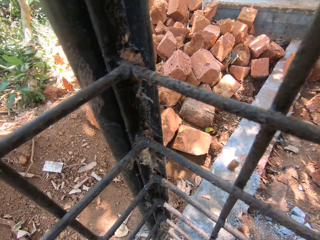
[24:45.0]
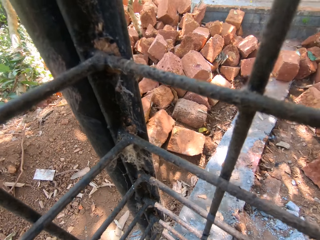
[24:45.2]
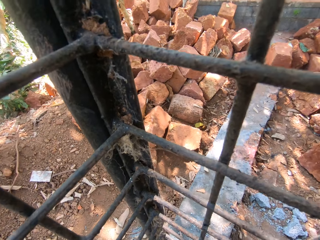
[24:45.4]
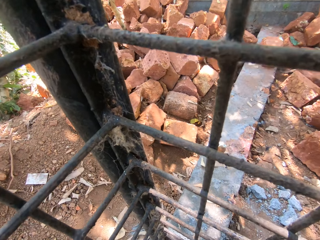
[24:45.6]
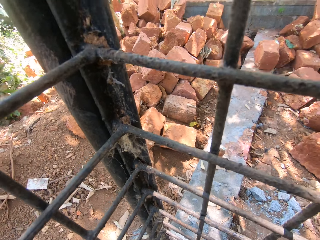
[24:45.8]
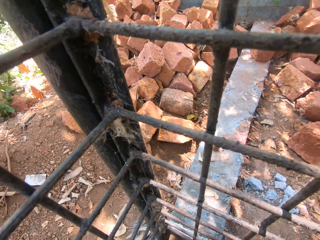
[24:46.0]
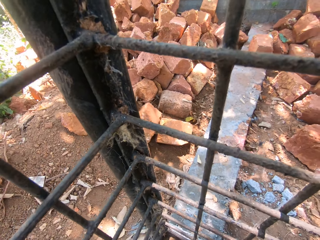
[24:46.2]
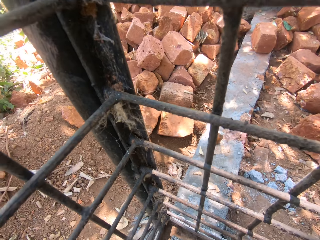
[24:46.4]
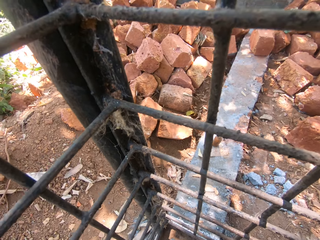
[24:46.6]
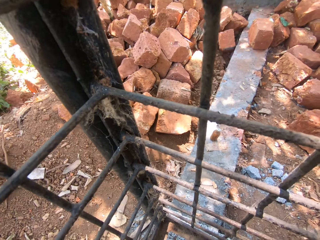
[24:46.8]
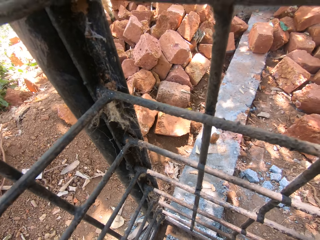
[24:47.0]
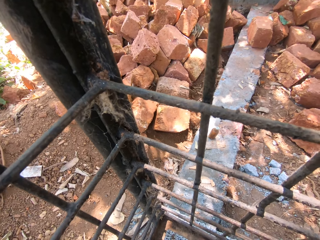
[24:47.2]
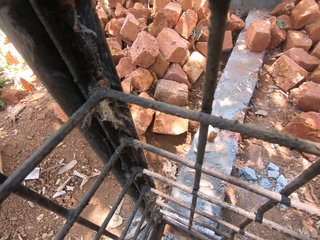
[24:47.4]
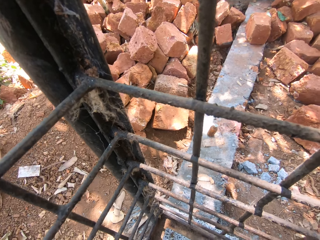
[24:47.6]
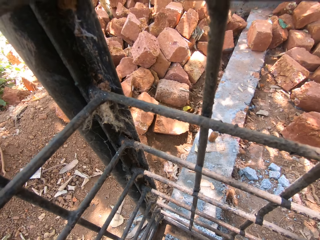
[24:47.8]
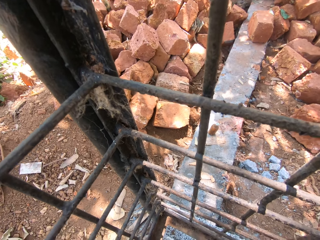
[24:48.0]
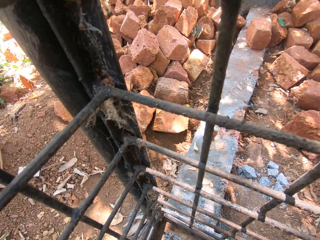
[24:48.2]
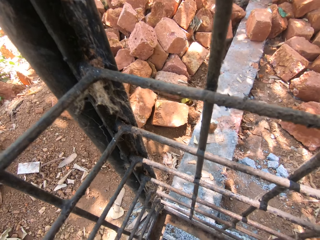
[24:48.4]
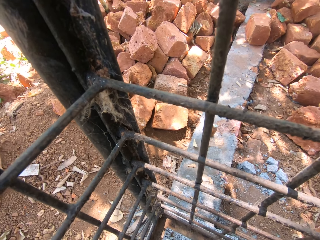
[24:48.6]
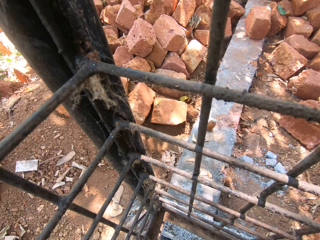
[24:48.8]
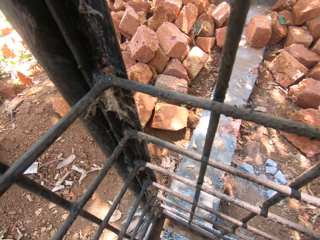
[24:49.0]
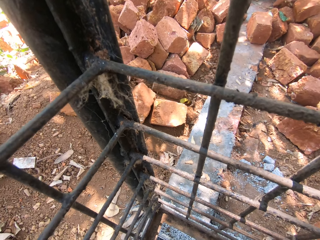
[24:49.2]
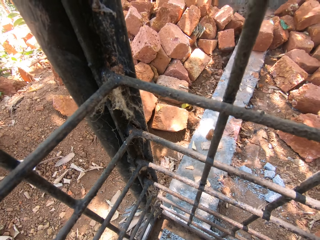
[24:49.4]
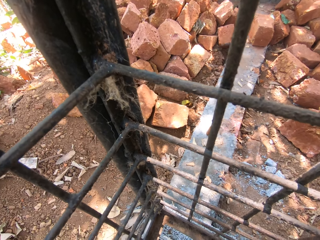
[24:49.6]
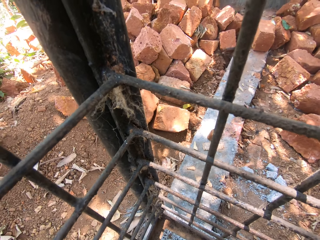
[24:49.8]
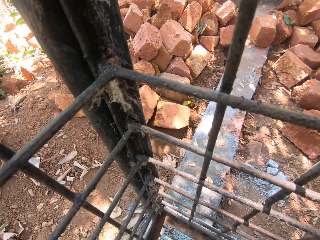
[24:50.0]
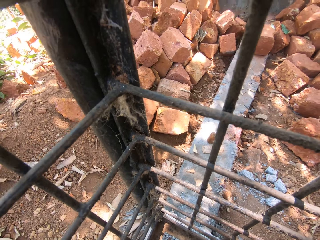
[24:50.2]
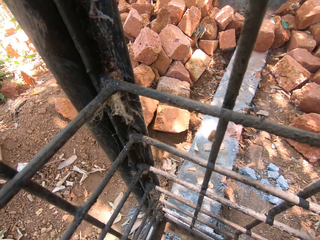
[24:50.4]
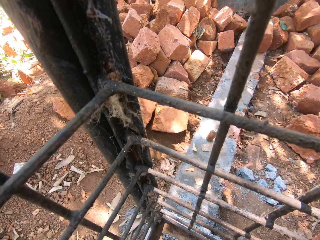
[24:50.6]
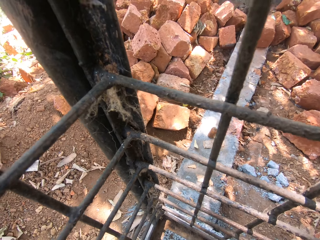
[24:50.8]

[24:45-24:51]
The camera wearer scrapes a metallic structure with a piece of metal.

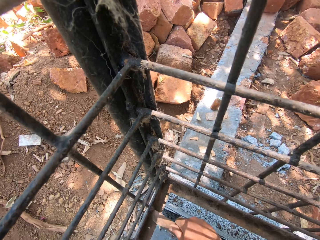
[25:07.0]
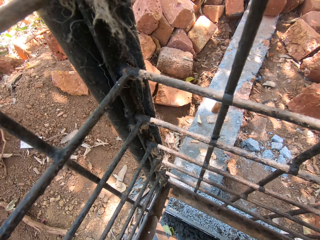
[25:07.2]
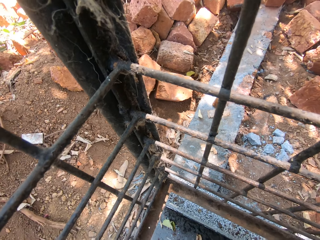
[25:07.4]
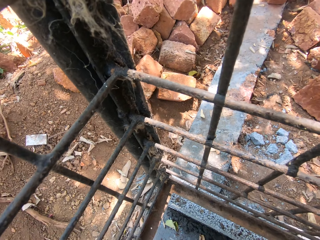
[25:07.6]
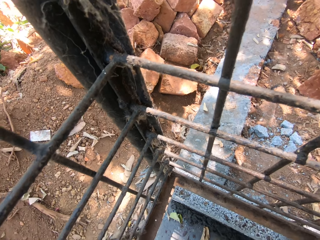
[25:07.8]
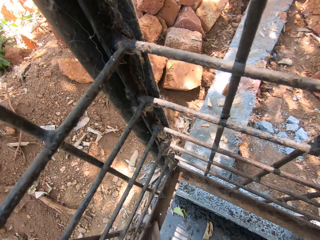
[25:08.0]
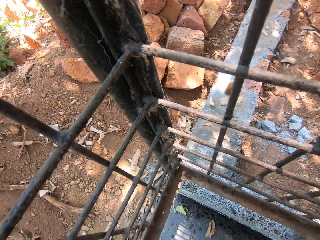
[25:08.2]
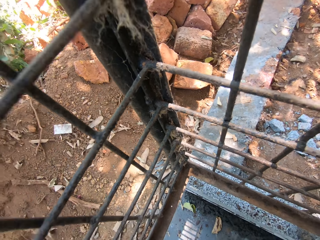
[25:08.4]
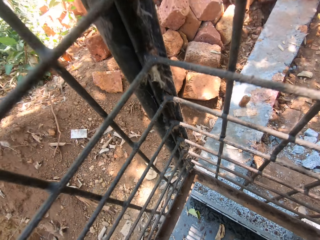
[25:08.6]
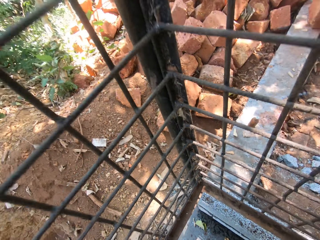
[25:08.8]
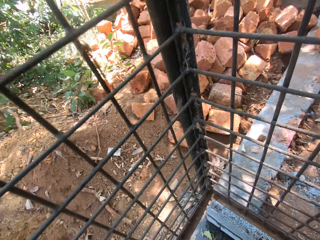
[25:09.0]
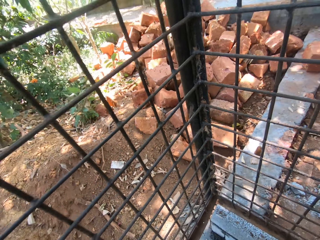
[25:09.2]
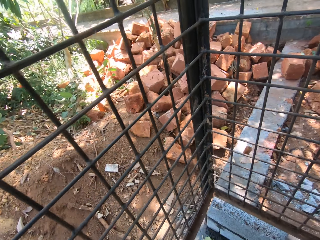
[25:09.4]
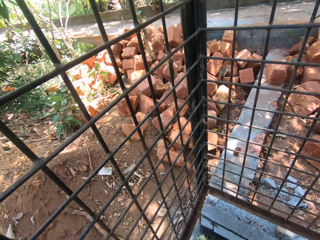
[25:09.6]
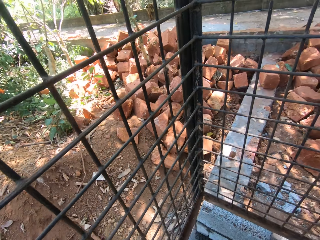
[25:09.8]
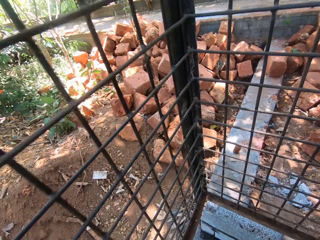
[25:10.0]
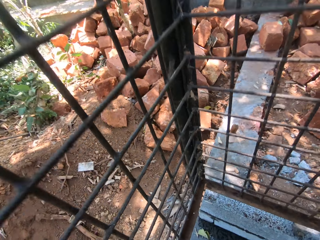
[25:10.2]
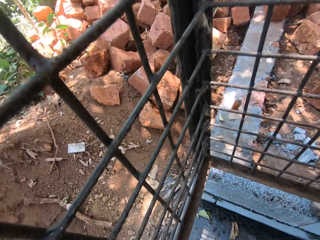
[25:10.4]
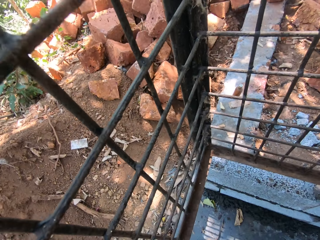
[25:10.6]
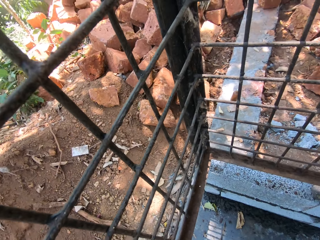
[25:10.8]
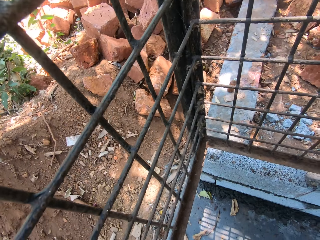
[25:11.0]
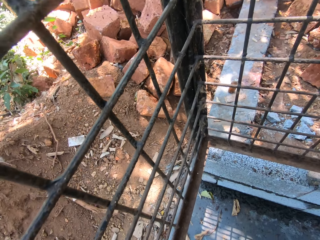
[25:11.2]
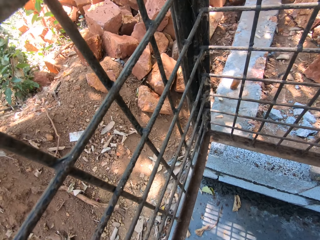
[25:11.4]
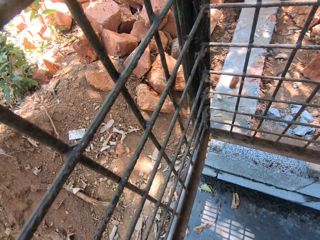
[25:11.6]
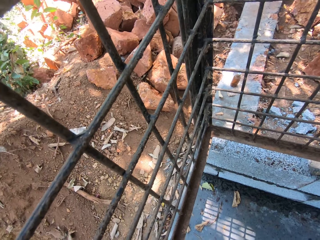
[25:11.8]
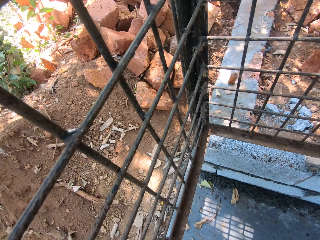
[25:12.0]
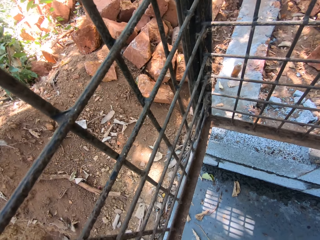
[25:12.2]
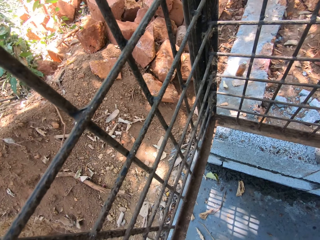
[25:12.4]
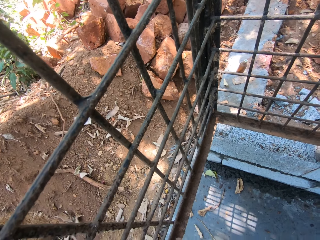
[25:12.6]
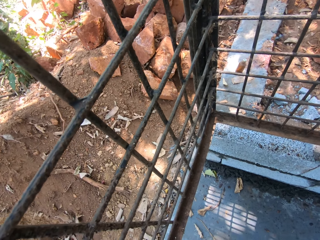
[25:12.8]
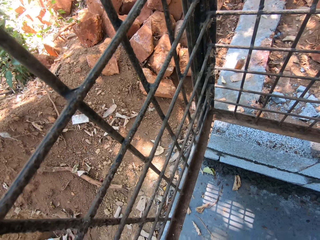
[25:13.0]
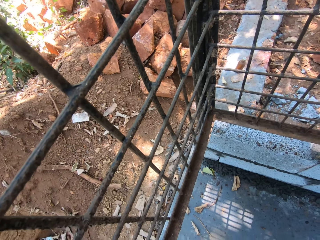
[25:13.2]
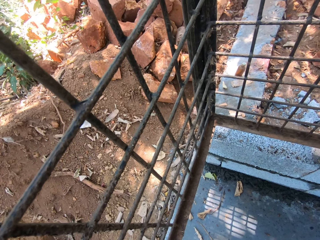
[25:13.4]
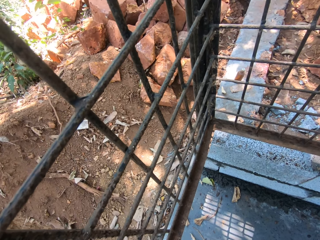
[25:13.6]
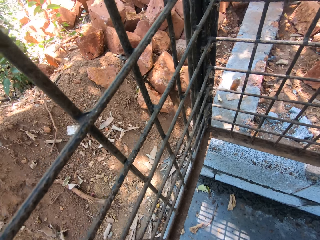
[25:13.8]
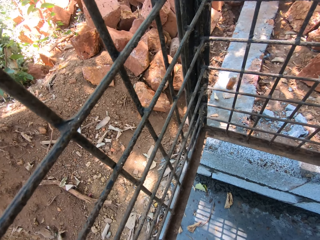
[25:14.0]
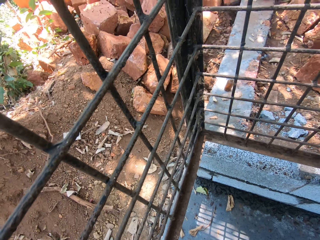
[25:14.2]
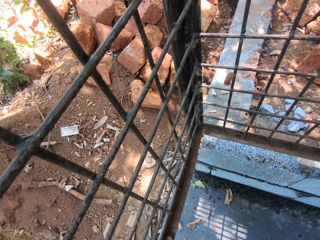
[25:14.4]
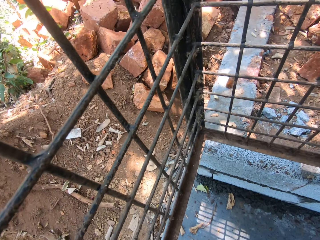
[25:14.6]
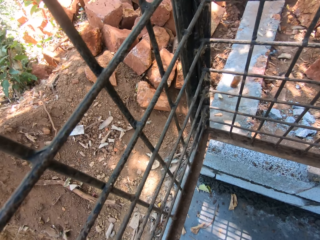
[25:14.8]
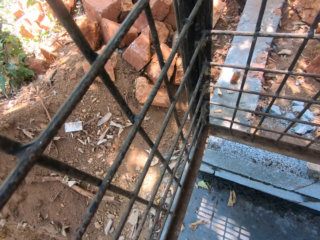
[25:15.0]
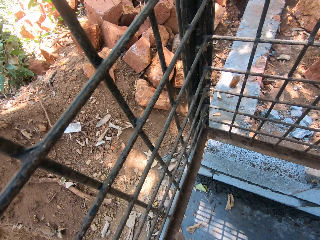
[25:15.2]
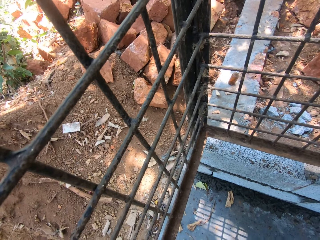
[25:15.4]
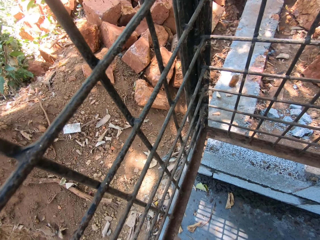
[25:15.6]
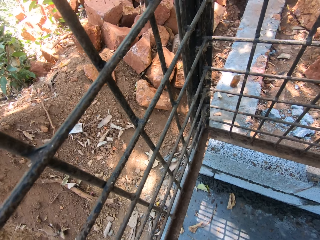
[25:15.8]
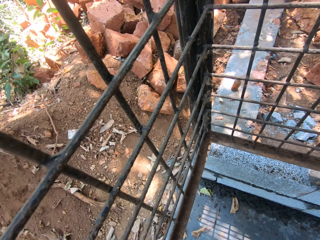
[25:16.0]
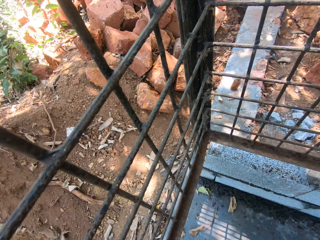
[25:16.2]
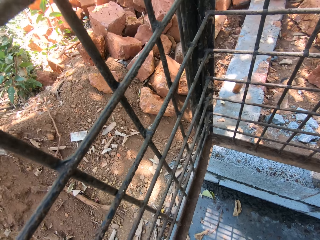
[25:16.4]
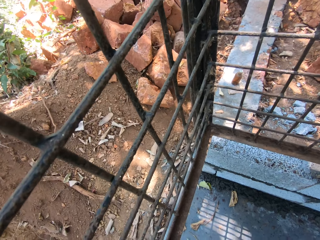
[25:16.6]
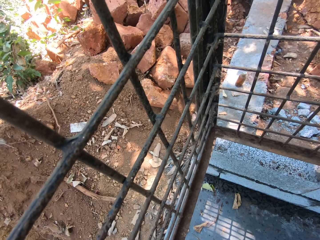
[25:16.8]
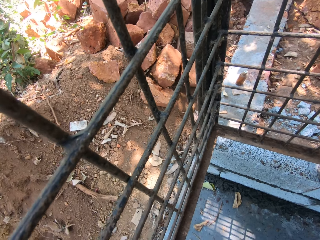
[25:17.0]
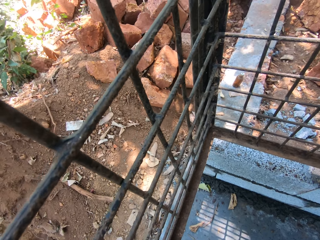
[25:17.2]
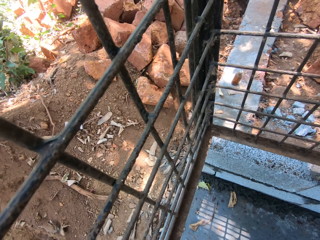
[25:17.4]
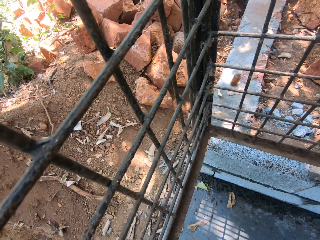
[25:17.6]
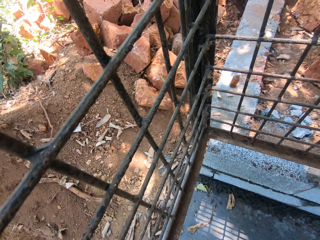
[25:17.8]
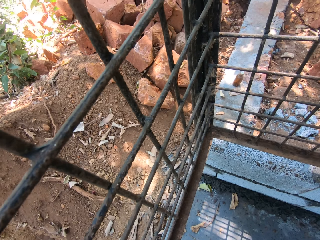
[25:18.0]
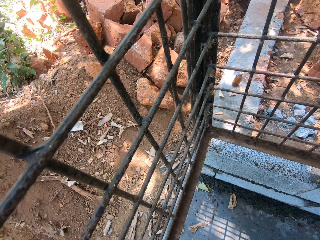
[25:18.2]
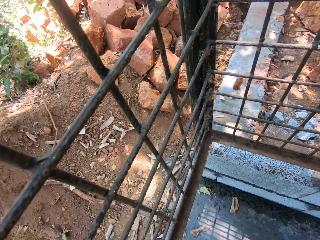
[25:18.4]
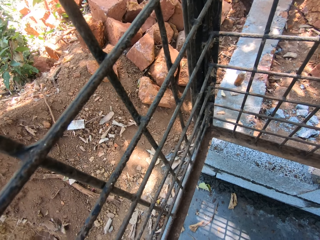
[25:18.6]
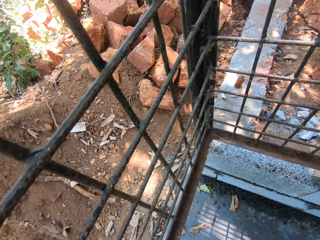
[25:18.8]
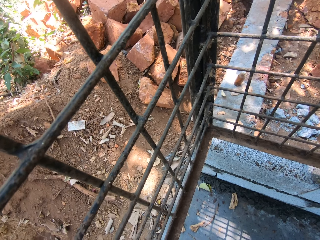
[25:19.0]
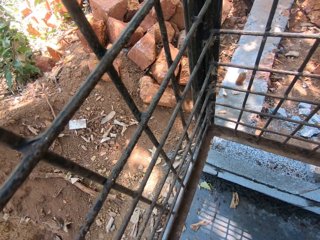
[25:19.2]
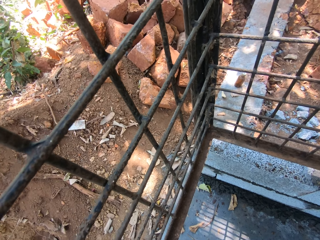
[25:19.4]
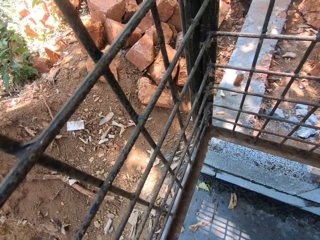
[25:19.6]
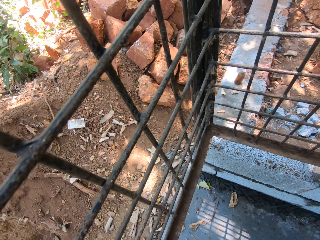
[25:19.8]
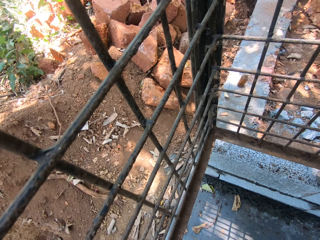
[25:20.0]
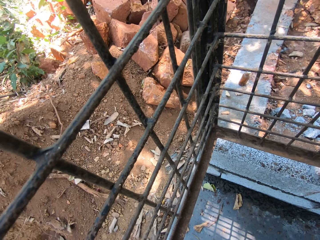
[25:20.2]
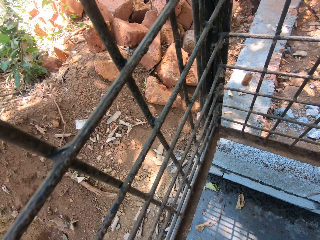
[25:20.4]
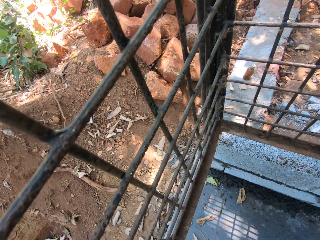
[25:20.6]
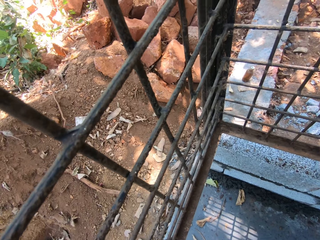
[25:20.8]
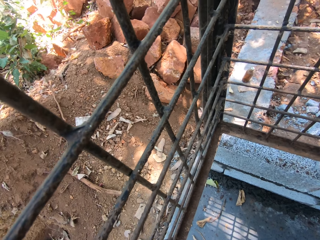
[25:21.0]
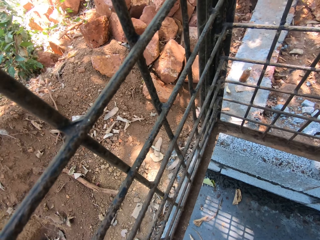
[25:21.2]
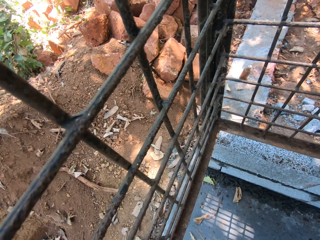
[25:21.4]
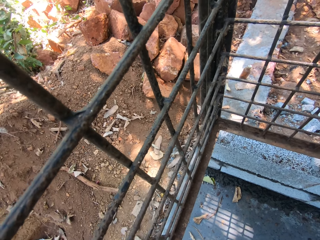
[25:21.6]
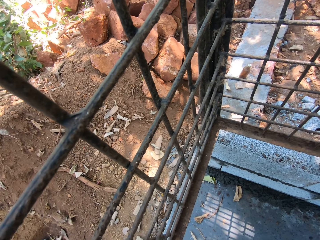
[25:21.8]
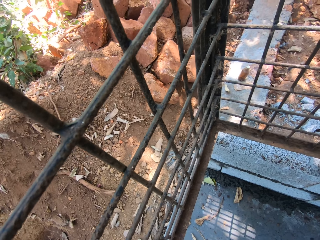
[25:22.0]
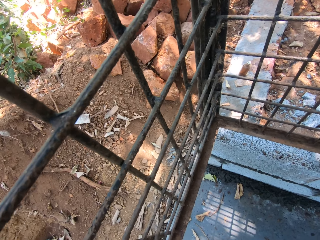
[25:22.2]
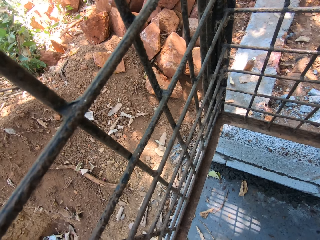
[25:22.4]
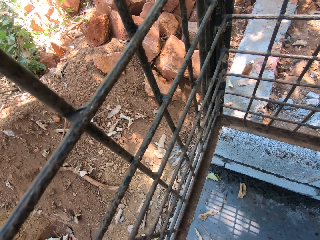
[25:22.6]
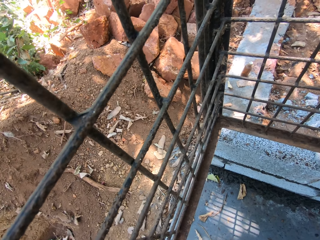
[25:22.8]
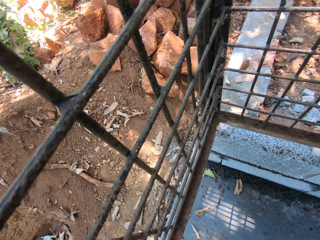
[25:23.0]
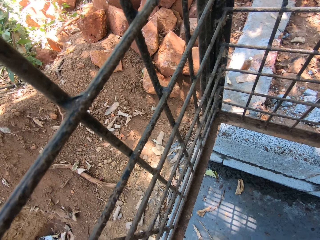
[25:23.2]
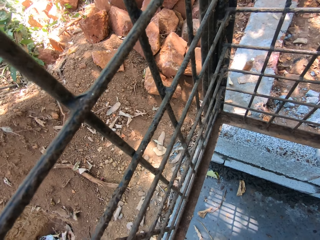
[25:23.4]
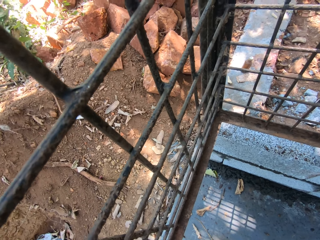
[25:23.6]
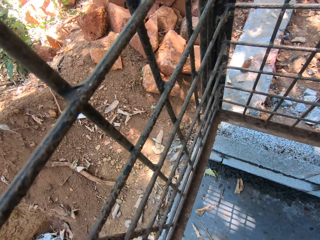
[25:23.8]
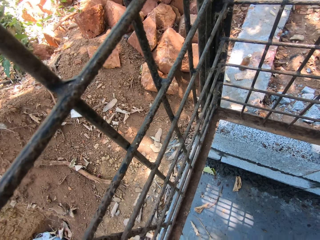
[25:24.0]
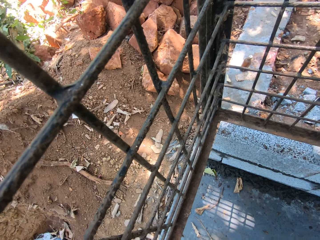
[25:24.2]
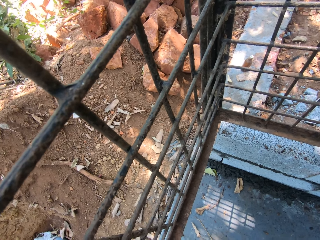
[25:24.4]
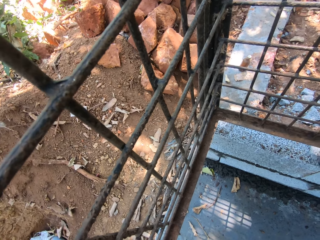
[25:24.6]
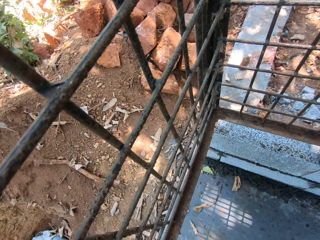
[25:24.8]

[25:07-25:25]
The camera wearer stands up. They scrape a metallic structure with a piece of metal. They look around.
